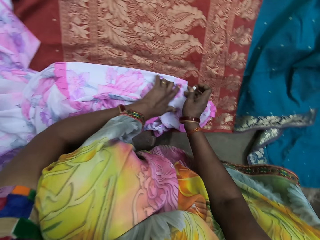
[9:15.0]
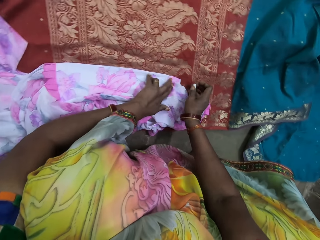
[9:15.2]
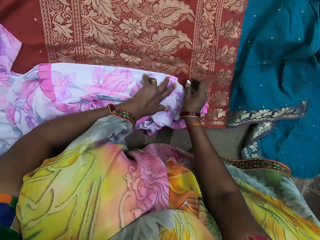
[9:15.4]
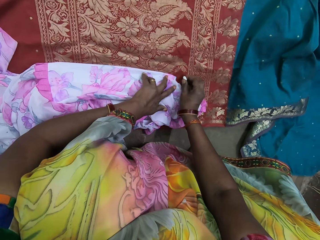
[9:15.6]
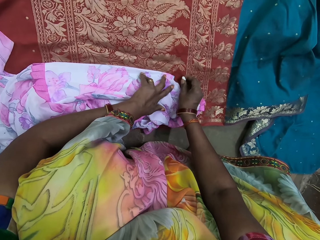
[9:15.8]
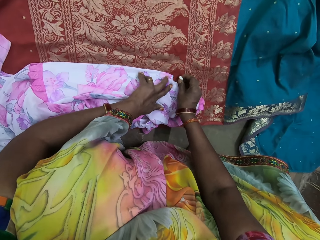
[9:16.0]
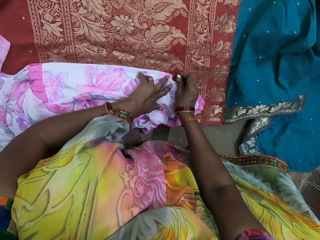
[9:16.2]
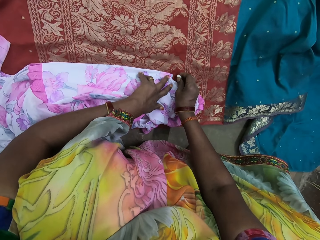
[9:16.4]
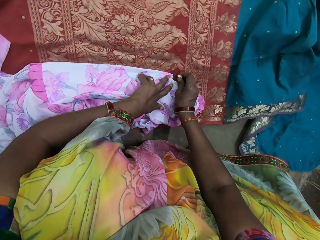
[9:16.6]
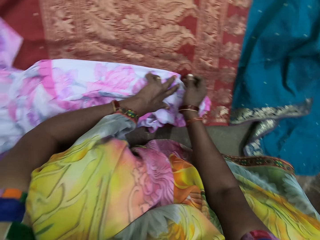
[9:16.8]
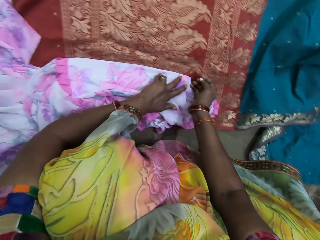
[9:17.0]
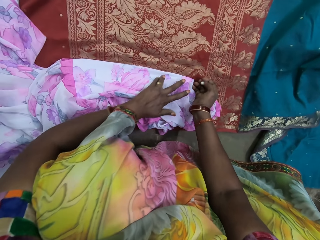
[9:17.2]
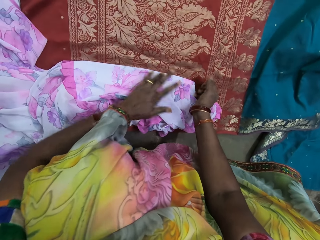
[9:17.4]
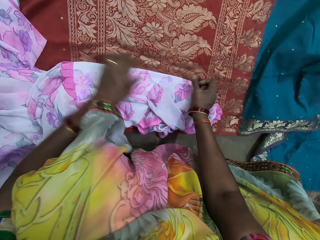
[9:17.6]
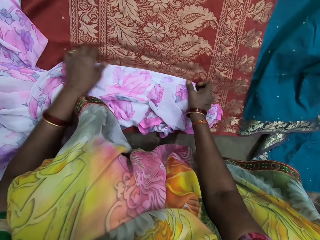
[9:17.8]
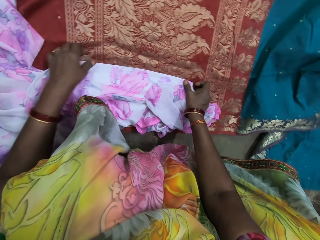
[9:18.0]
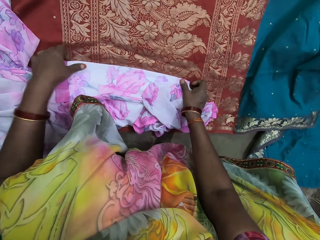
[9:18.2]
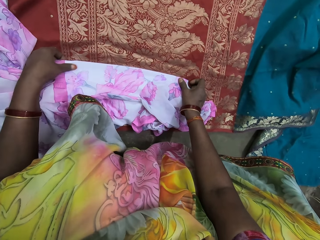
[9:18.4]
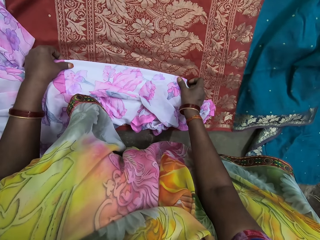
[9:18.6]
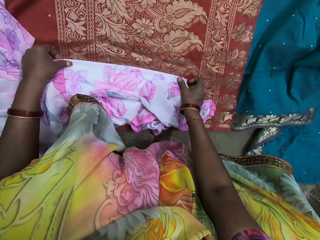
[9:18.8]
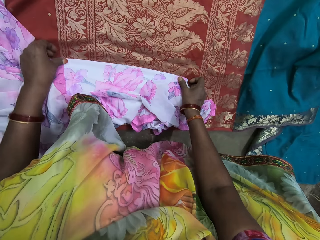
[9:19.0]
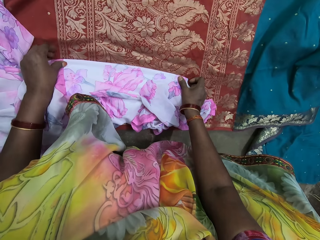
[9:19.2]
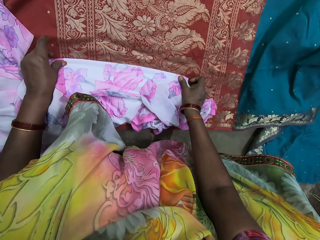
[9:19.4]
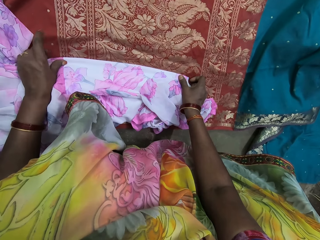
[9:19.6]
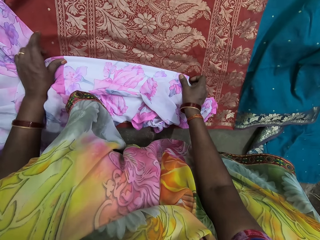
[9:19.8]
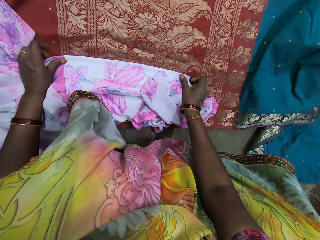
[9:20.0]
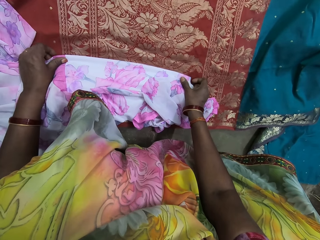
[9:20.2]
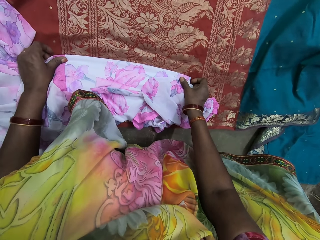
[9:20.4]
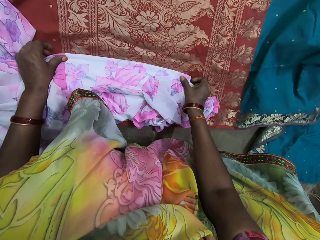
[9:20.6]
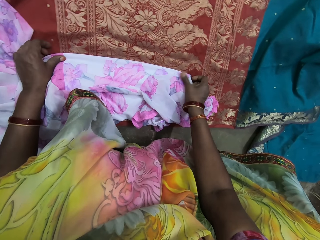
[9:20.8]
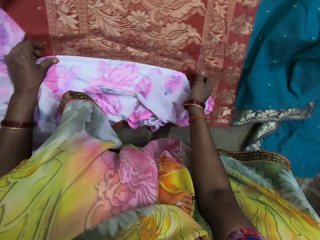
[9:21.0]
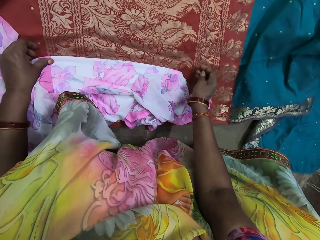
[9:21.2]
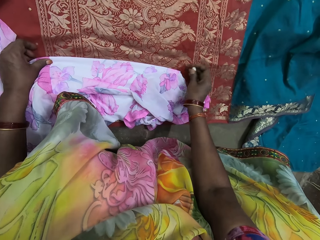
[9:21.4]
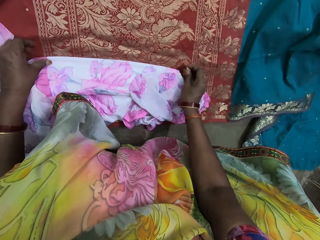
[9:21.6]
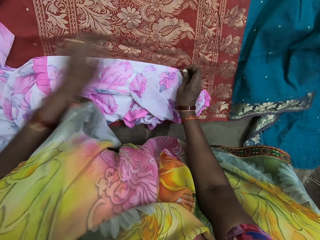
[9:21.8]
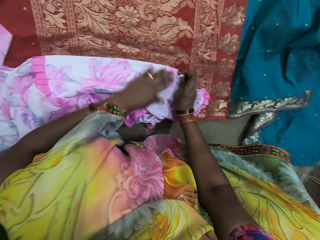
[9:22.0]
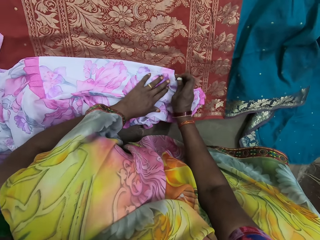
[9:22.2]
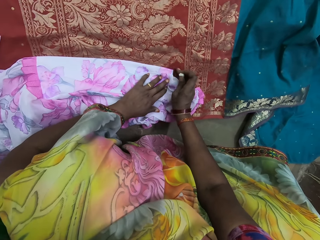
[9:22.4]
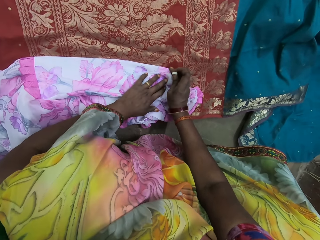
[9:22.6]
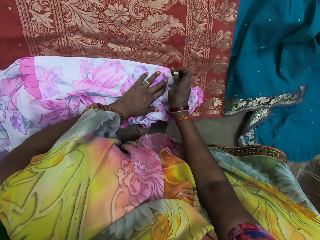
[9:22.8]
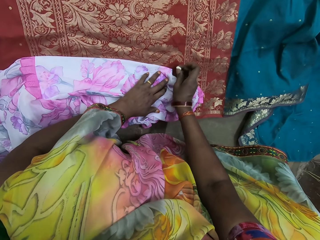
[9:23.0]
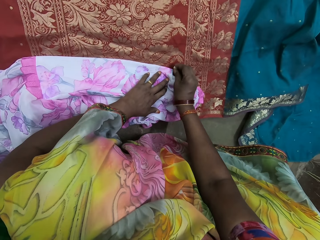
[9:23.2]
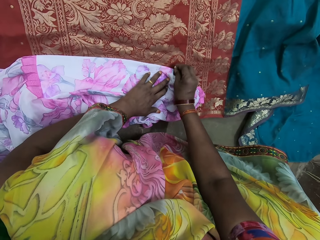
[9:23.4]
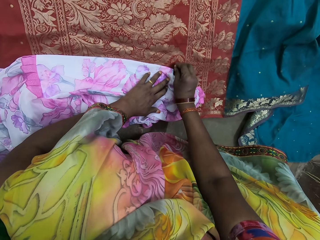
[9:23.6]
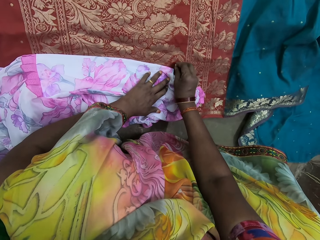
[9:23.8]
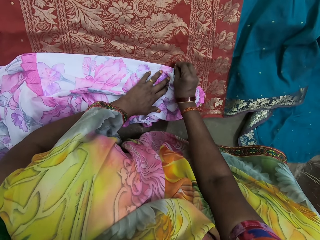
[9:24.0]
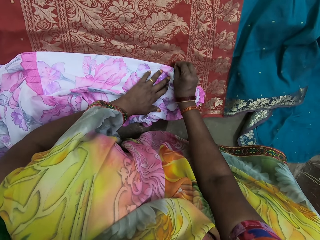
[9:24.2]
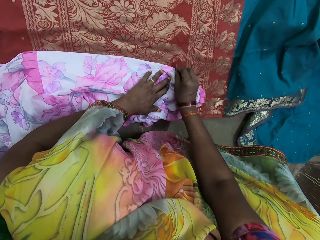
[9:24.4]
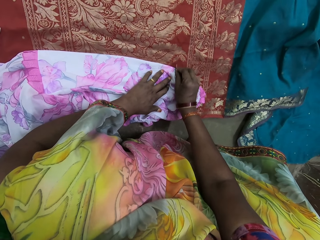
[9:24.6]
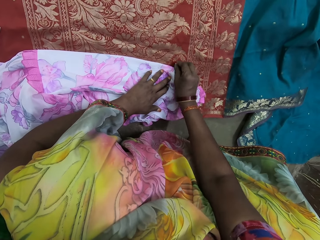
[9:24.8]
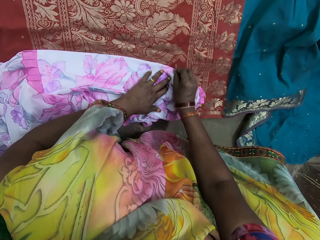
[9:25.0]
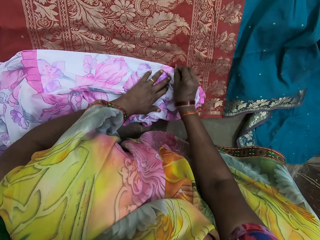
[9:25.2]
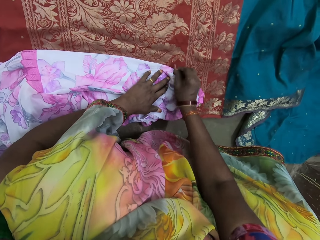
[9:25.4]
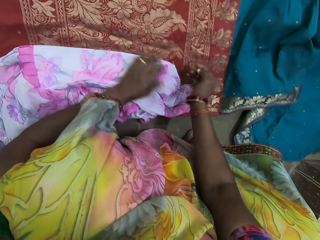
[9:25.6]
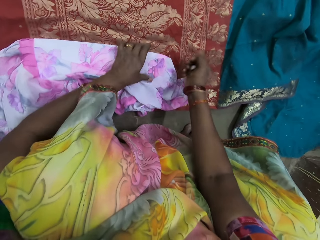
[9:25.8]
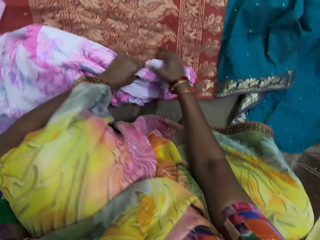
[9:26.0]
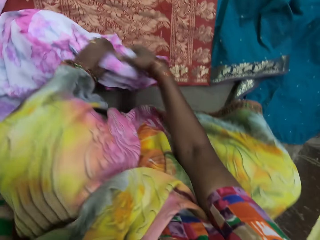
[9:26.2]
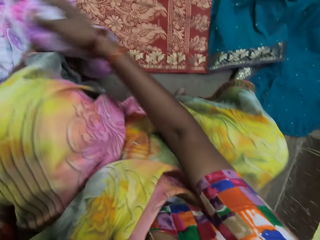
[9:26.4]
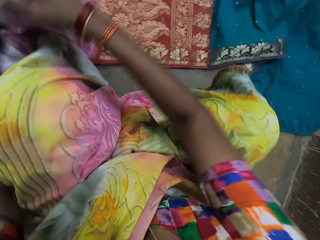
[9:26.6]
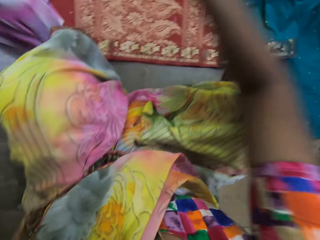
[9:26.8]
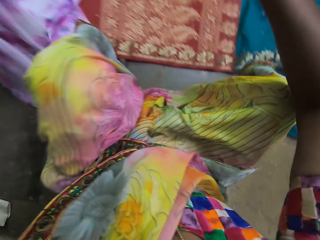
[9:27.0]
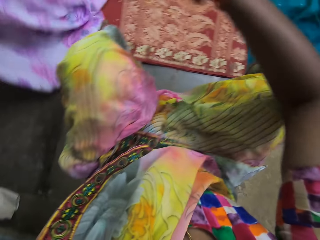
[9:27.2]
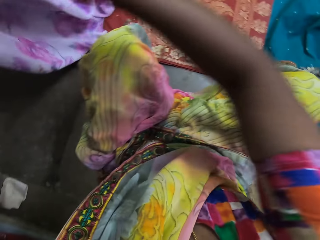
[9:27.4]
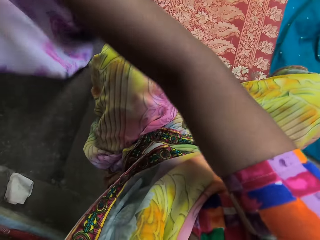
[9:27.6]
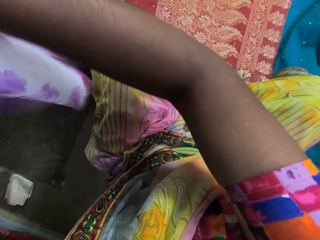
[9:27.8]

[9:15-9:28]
The camera wearer smoothens the floral dress with both hands. She places her left hand on the floral dress. She places the piece of chalk in her right hand on the cloth on the floor. She makes a line on the cloth with the piece of chalk in her right hand. She takes the floral dress from the cloth with her left hand. She places her right hand on the floral dress in her left hand.

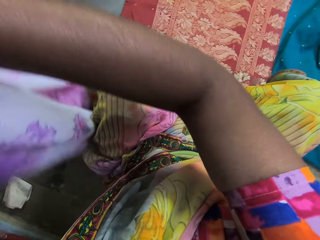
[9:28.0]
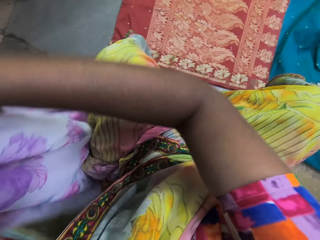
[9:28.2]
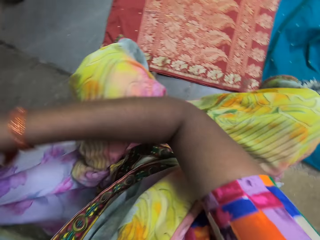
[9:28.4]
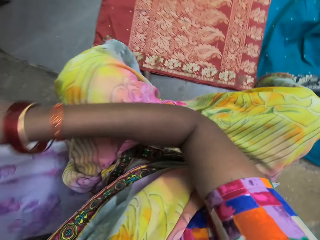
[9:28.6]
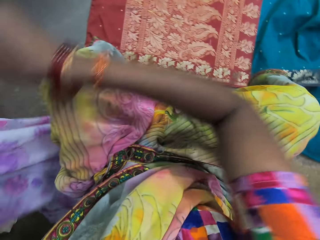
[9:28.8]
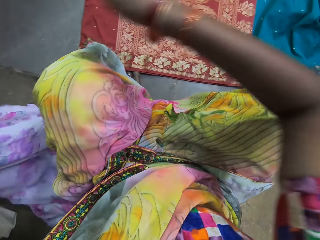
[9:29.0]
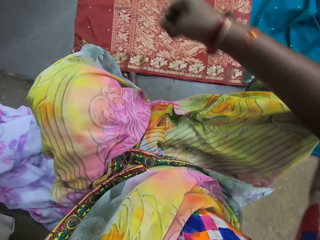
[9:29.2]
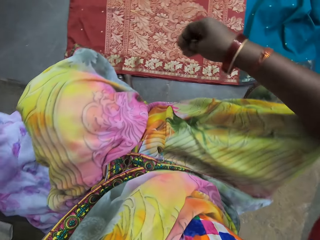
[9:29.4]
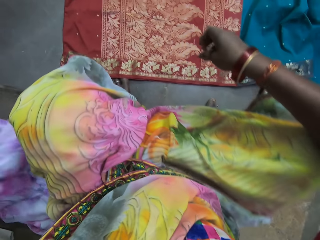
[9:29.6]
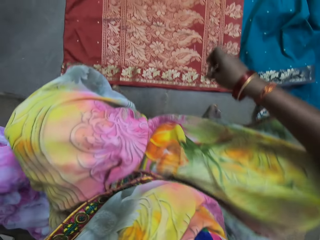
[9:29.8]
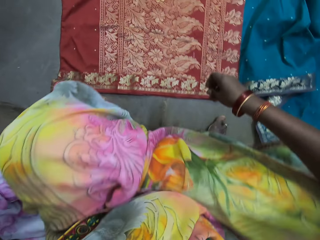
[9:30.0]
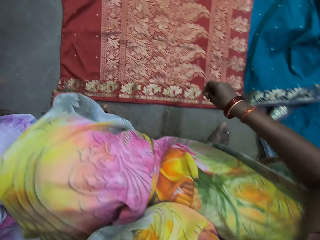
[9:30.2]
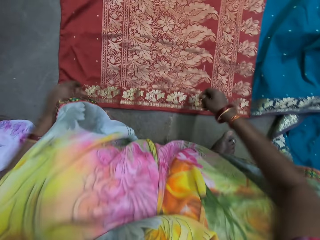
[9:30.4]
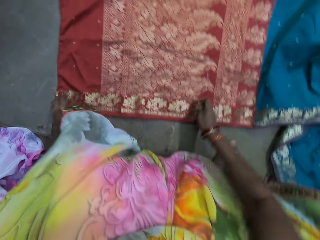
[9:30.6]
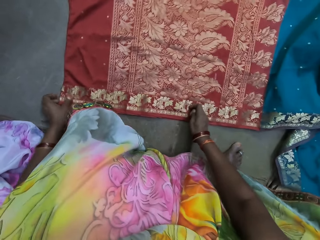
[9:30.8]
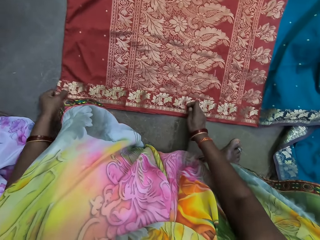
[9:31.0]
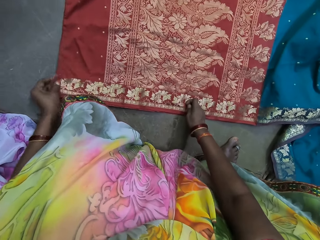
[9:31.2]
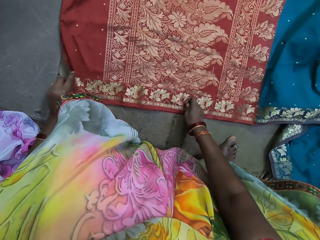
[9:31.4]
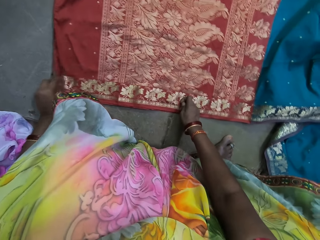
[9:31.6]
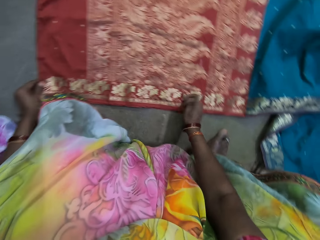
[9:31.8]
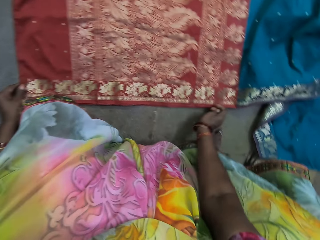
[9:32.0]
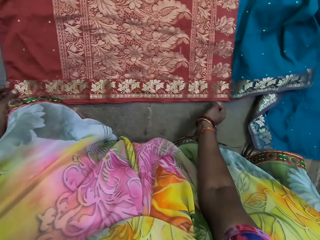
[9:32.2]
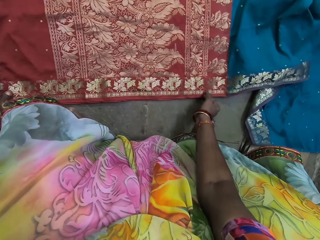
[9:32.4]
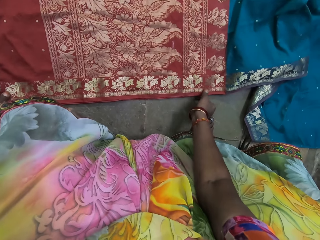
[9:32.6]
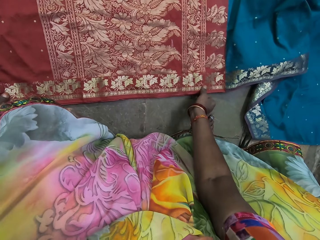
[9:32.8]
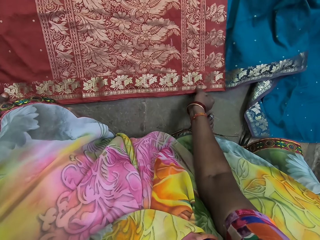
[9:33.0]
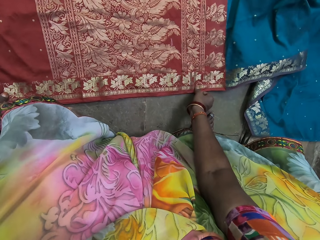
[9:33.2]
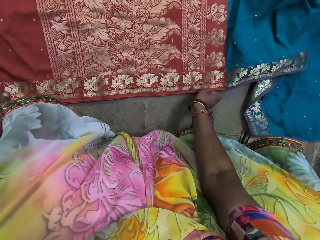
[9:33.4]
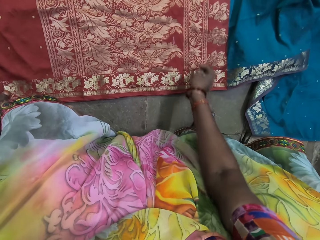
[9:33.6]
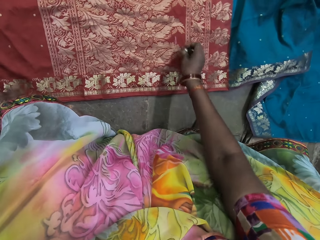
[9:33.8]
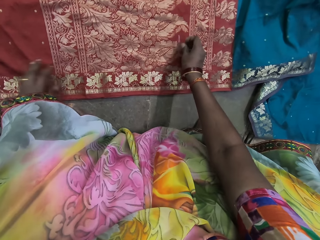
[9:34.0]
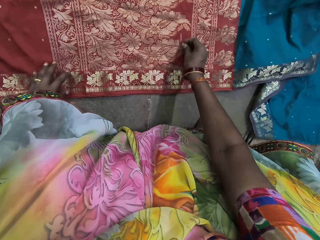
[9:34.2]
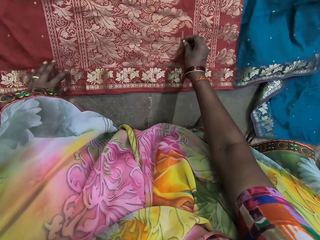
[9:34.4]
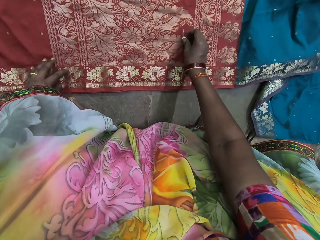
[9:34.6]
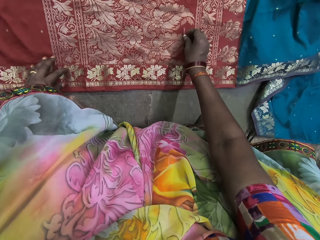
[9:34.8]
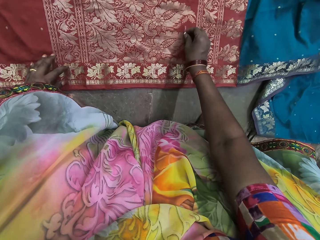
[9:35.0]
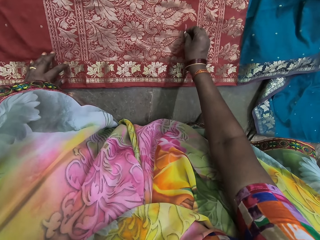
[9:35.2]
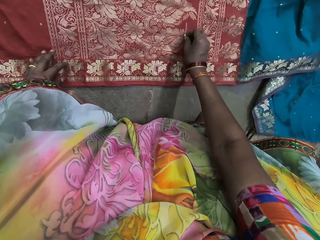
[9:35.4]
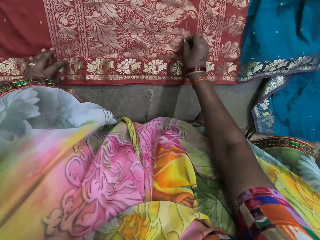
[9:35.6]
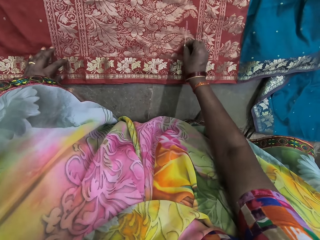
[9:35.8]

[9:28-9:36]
The camera wearer places the floral dress on the floor with her left hand. She places her left hand on the cloth on the floor. She places her right hand on the cloth. She turns the cloth with her left hand. She grabs the cloth on the floor with both hands. She places her right hand on the cloth. She places the piece of chalk in her right hand on the cloth. She draws a line on the cloth with the piece of chalk in her right hand.
